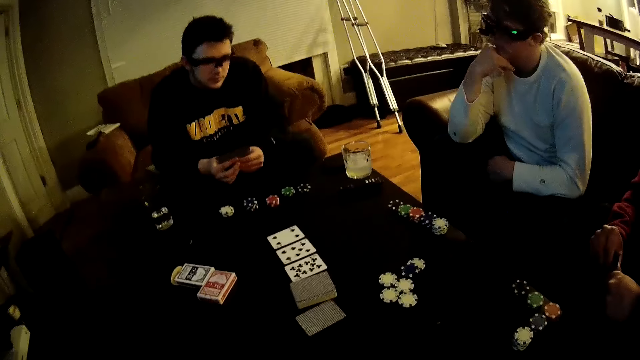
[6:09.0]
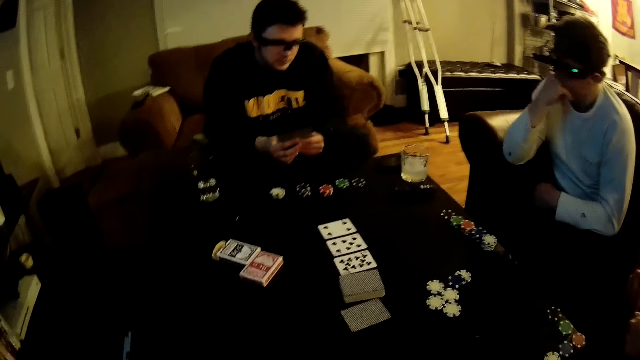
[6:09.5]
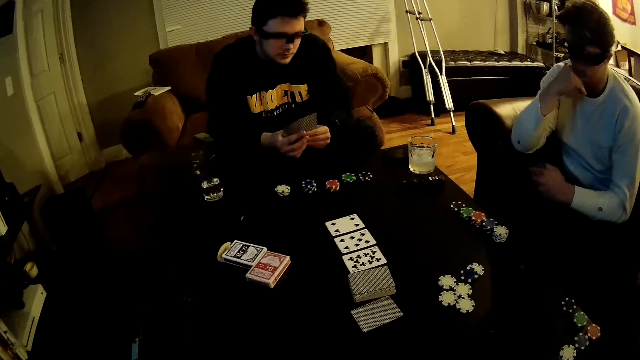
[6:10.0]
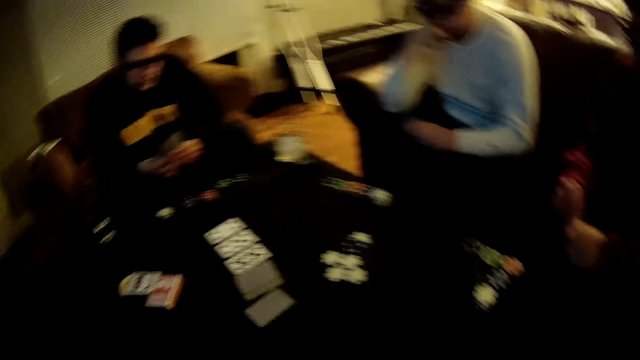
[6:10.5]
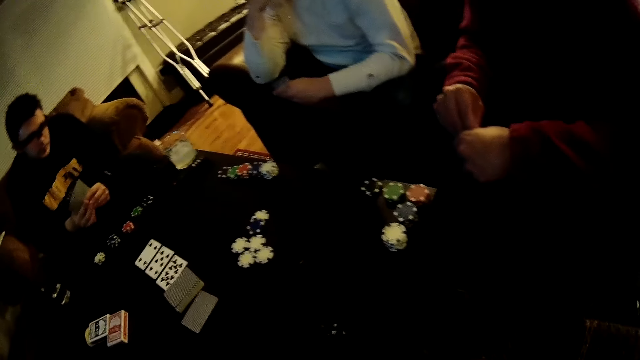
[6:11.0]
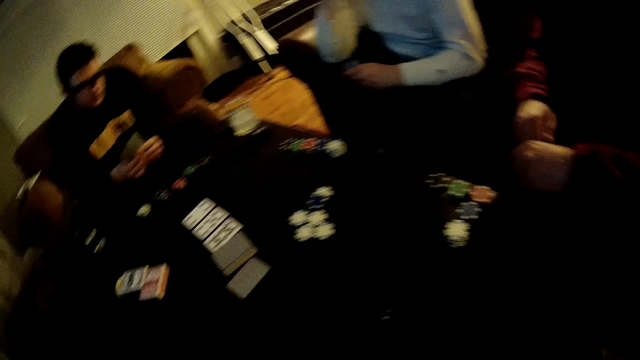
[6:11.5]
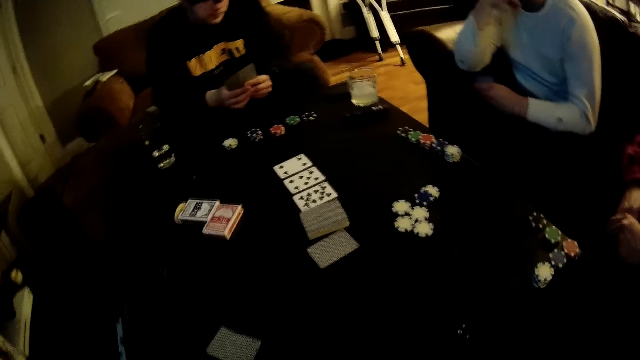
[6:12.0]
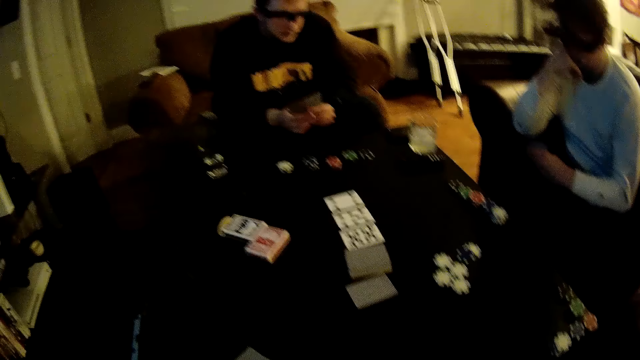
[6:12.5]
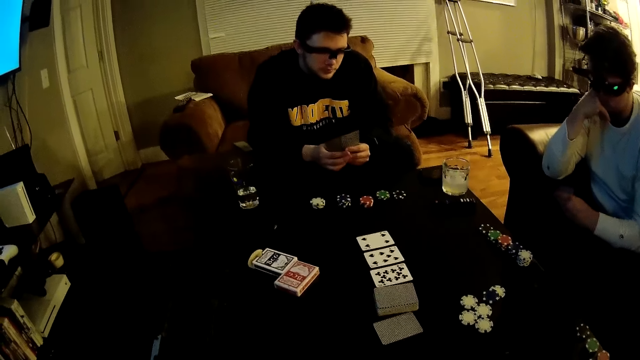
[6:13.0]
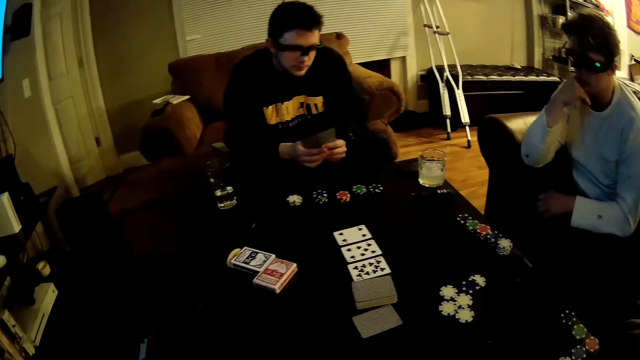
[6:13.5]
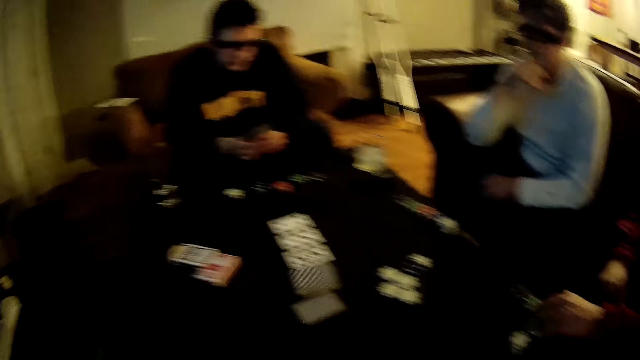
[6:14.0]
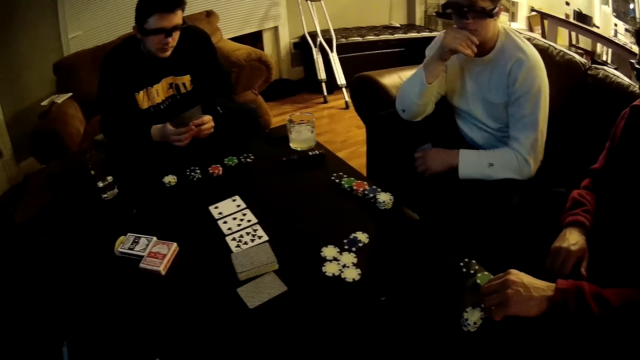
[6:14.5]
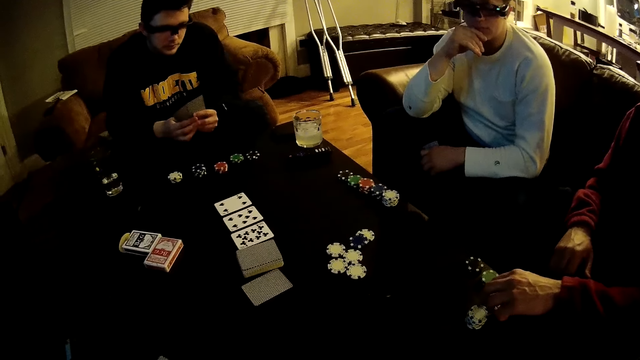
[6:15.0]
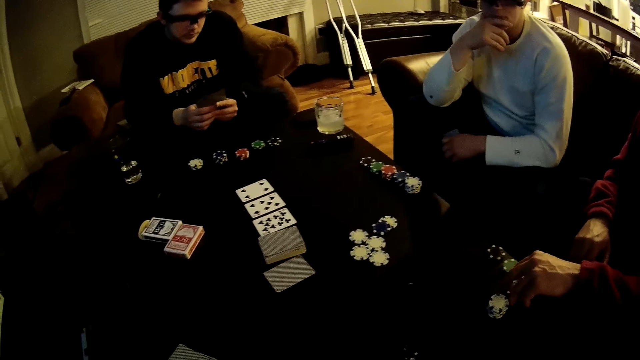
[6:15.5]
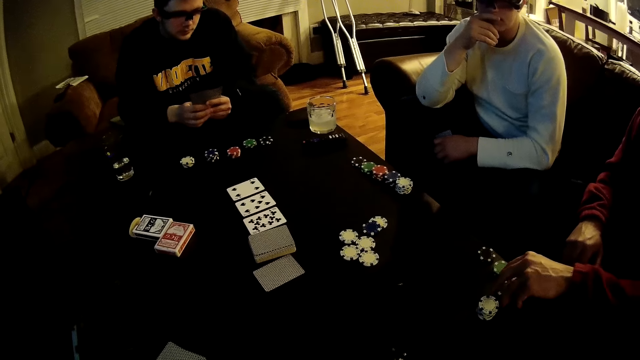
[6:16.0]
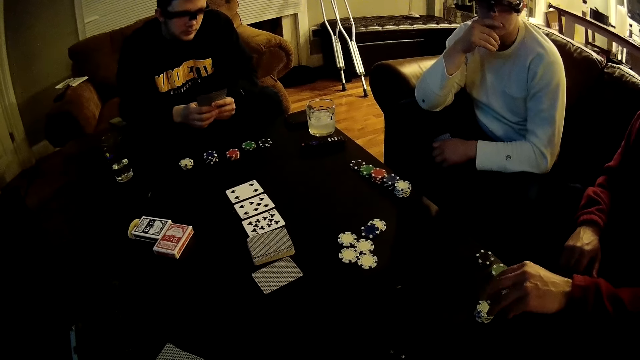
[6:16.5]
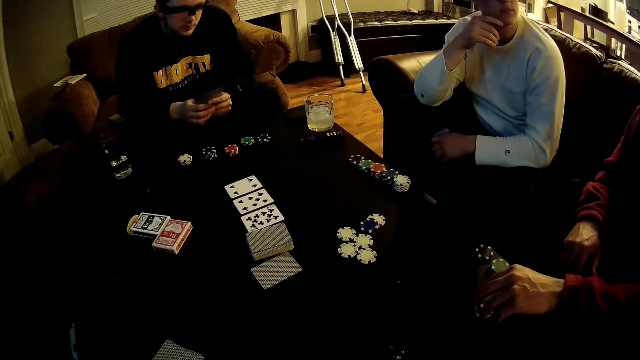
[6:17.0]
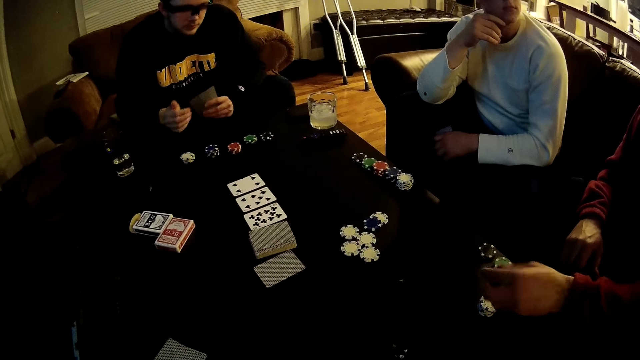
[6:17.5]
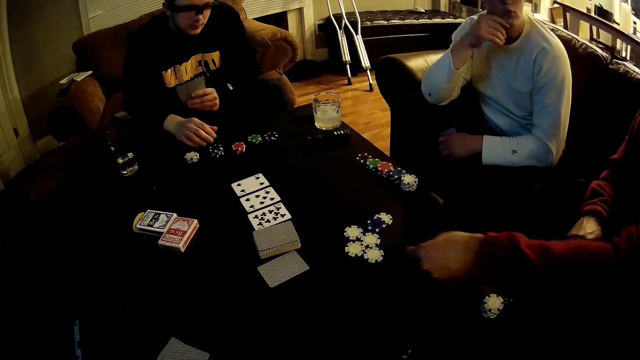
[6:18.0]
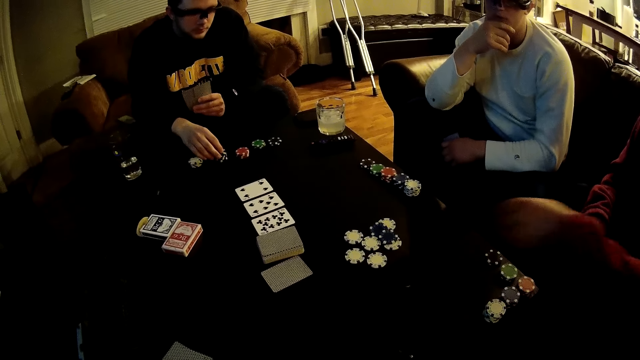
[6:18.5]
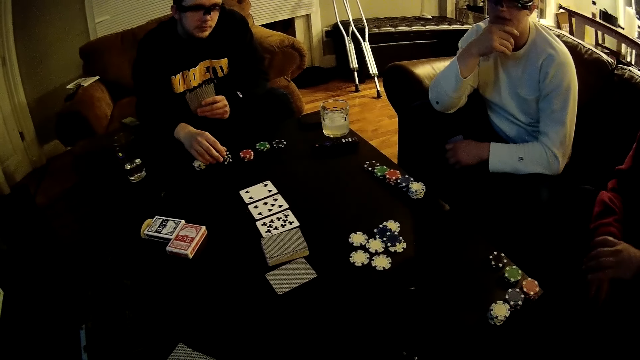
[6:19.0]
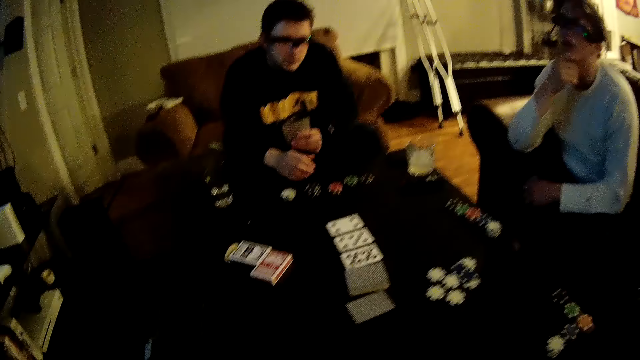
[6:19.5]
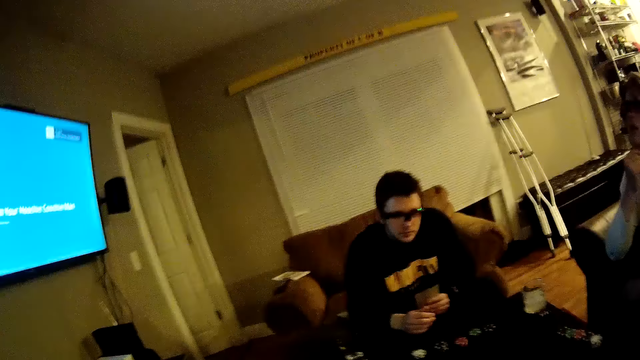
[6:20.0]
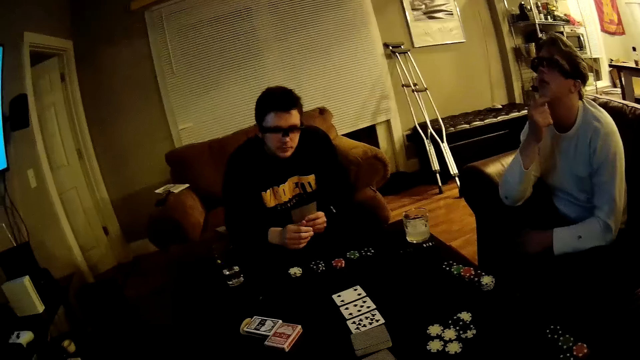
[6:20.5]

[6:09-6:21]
A man picks a poker chip from a stack of poker chips on the table with his left hand. He picks a poker chip from a stack of poker chips again. He tosses the poker chips in his left hand in the middle of the table.

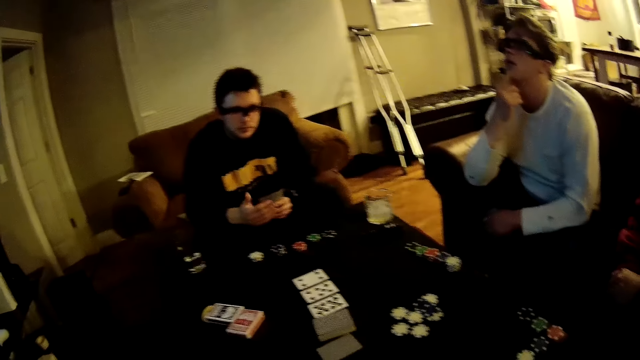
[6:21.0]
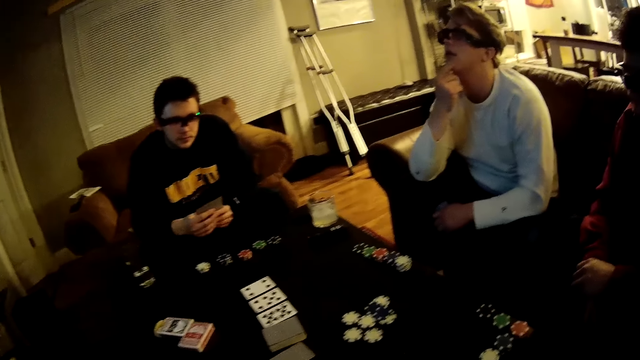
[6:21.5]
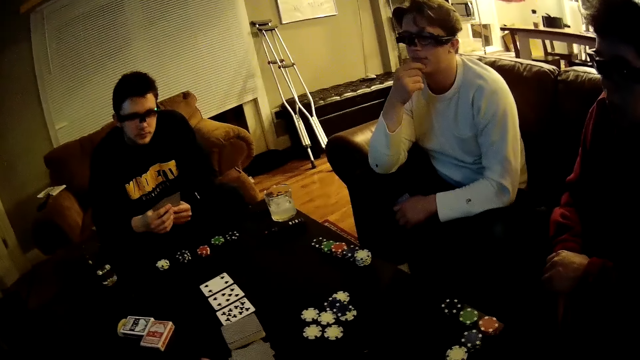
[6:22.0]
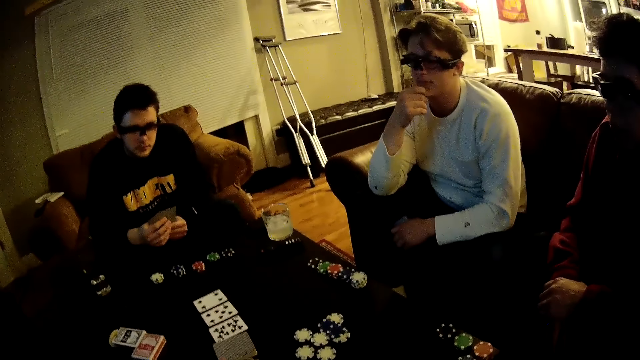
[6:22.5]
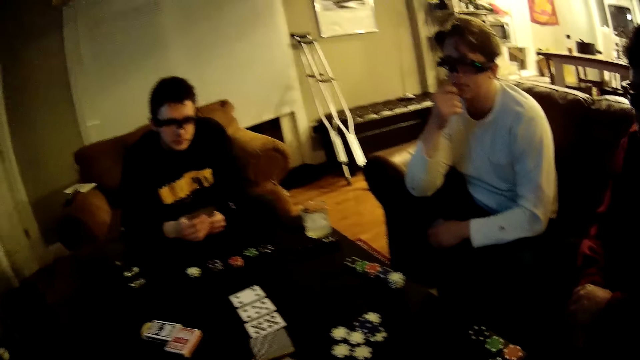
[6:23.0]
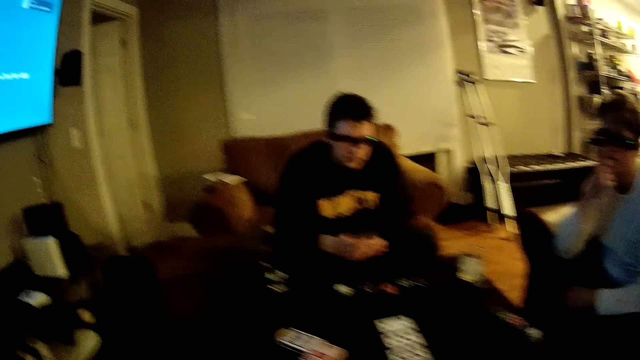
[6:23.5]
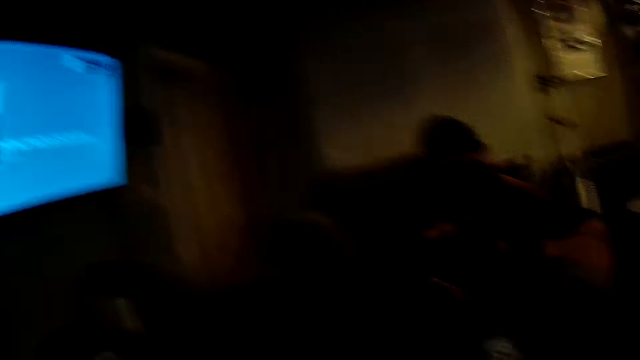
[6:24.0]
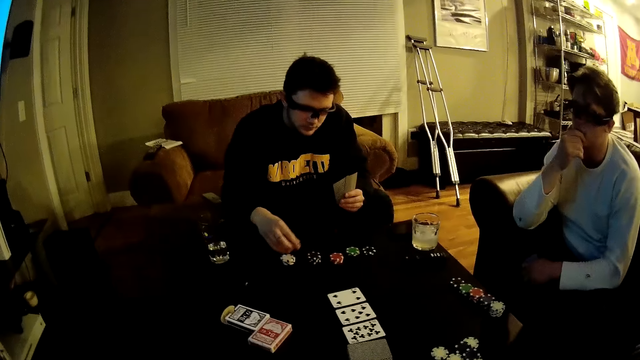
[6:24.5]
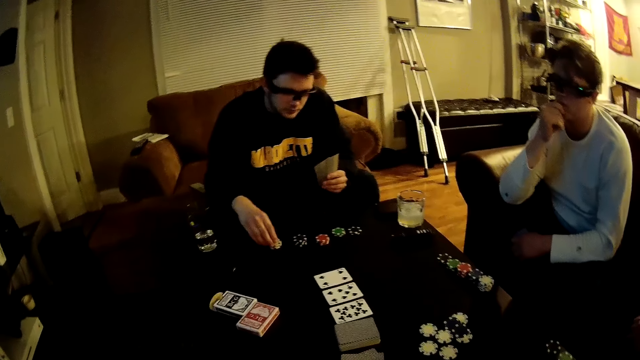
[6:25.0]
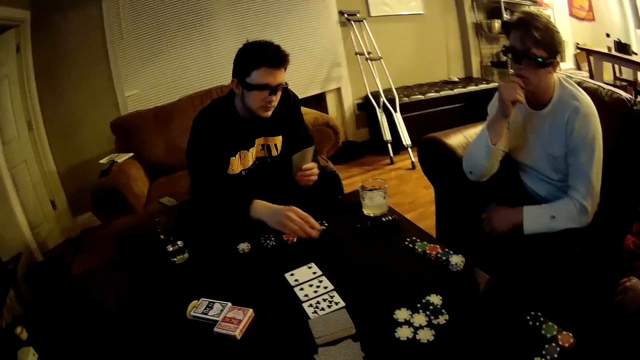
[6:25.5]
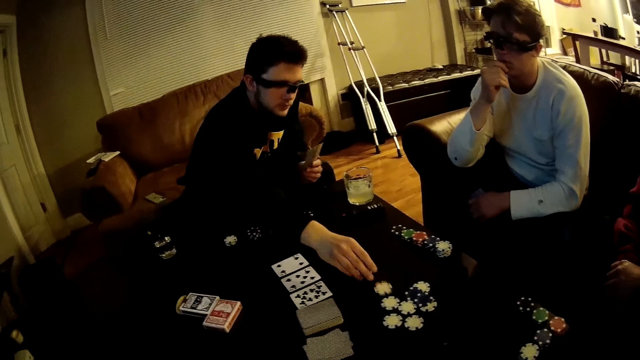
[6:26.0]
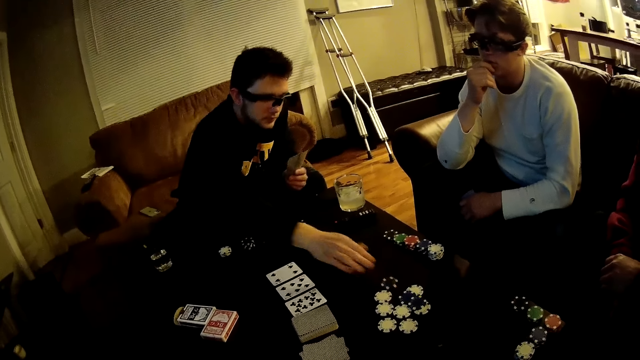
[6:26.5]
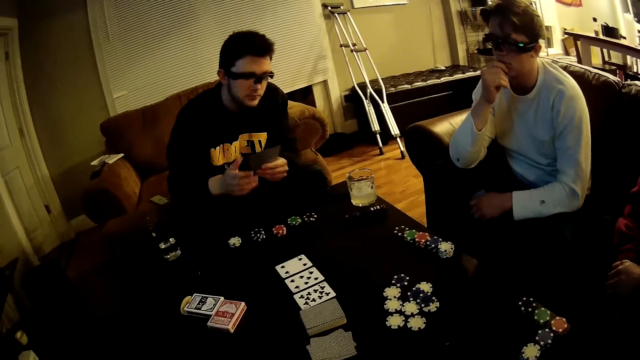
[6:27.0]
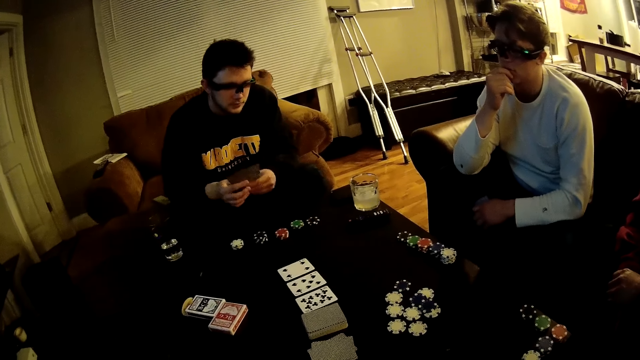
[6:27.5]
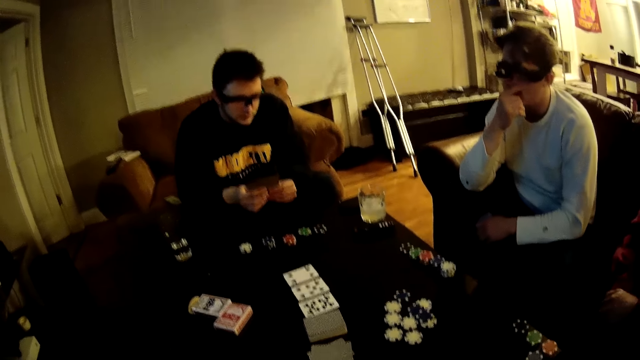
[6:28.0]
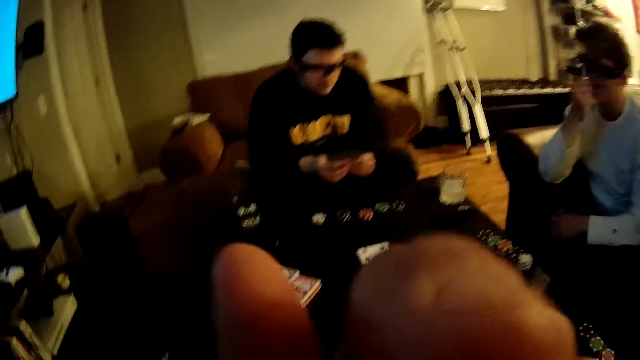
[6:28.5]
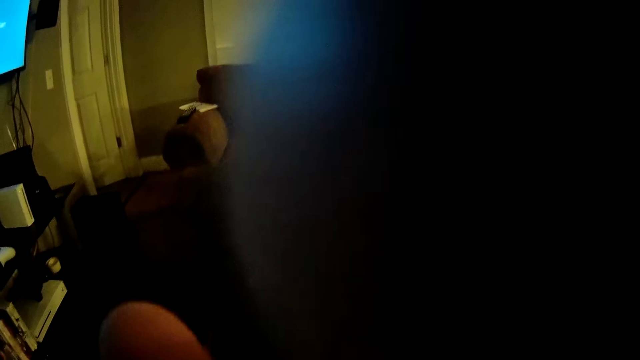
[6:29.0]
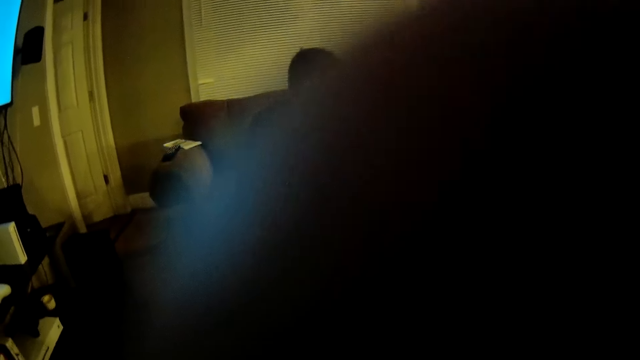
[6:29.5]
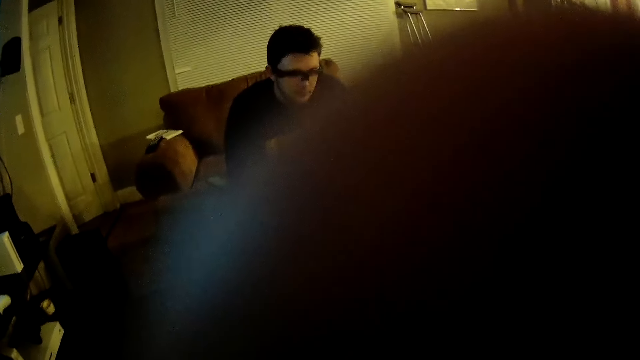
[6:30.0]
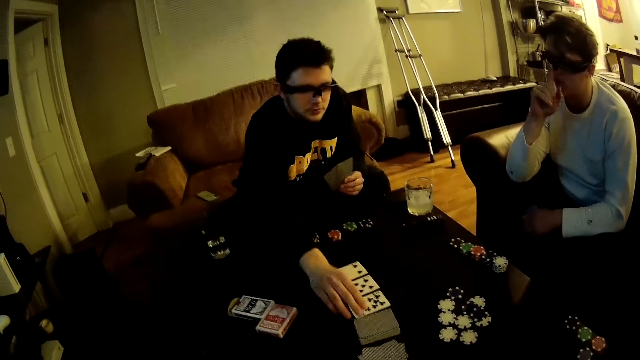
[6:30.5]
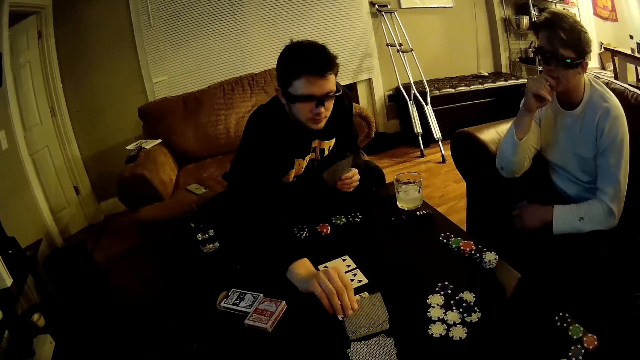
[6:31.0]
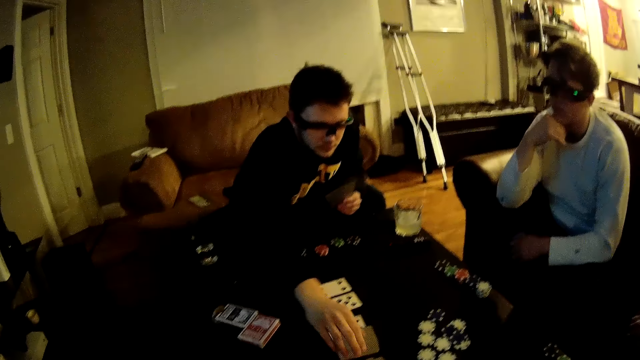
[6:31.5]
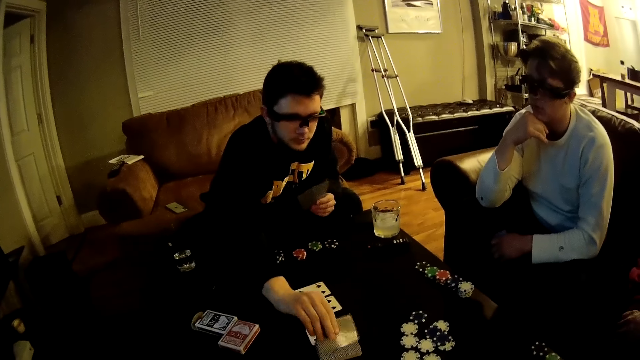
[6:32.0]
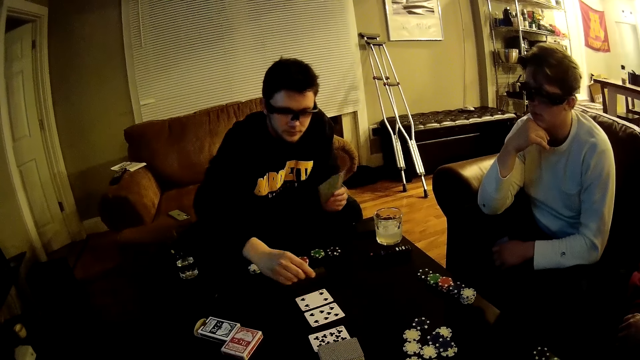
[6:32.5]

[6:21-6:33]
The camera wearer moves cards on the table with his left hand. A man picks a poker chip from a stack of poker chips on the table with his right hand. He places a poker chip in his right hand on the table. He places a poker chip again. The camera wearer touches his face or the camera with his left hand. The man picks a card from the pack of cards on the table with his right hand. He places the card in his right hand on the table. He picks a card from the pack of cards on the table with his right hand.
